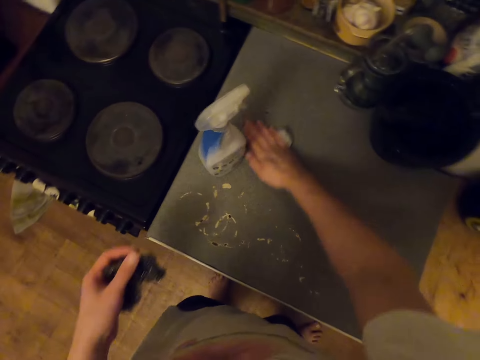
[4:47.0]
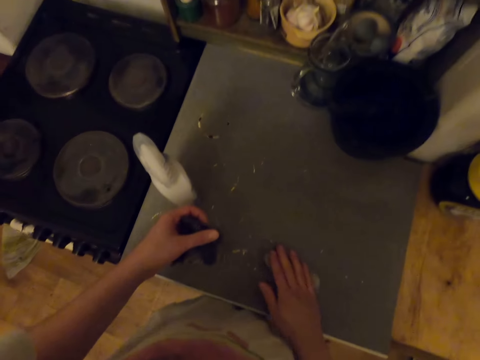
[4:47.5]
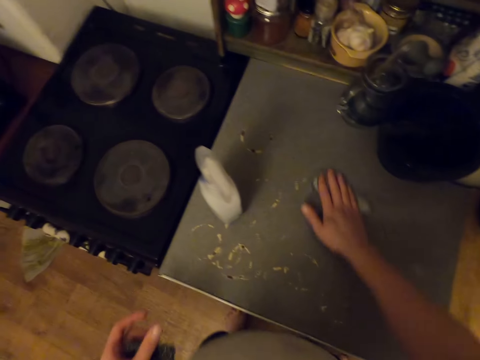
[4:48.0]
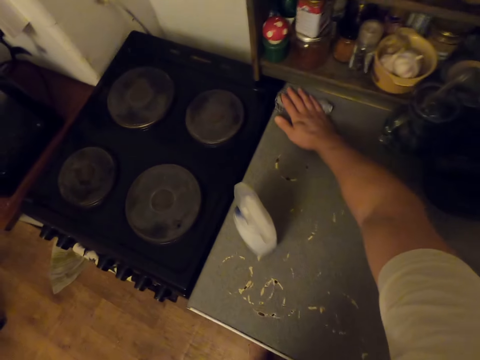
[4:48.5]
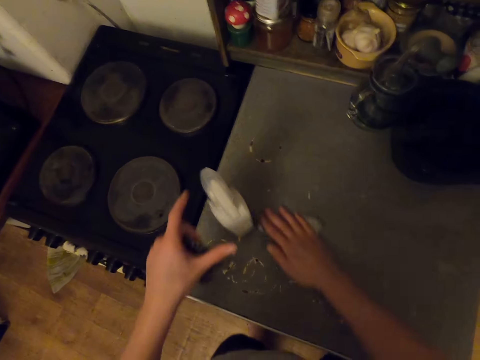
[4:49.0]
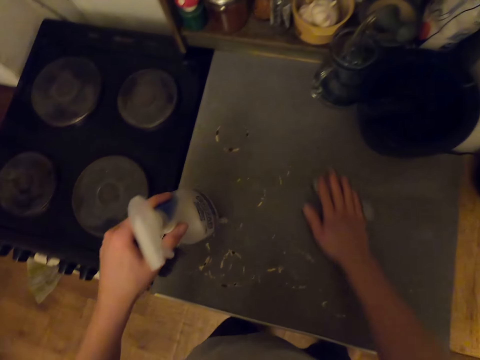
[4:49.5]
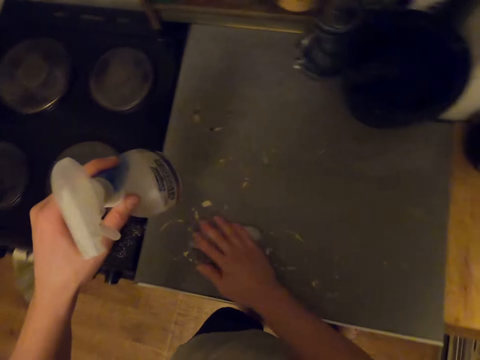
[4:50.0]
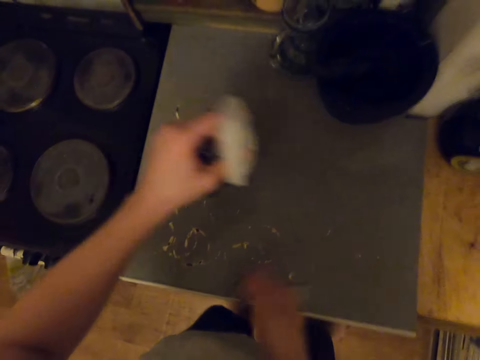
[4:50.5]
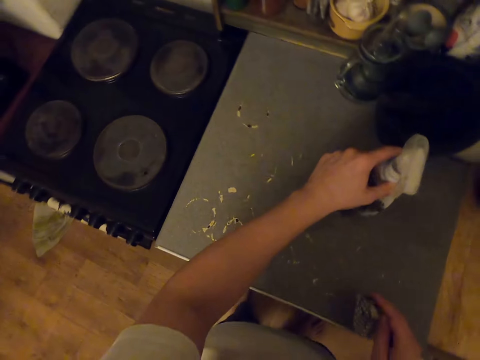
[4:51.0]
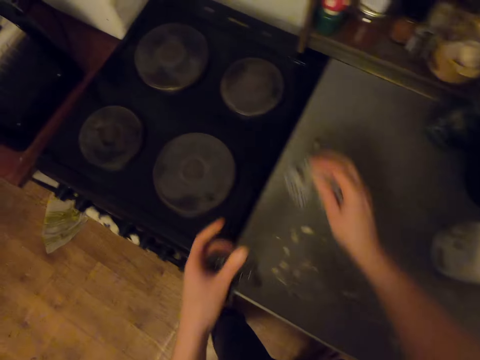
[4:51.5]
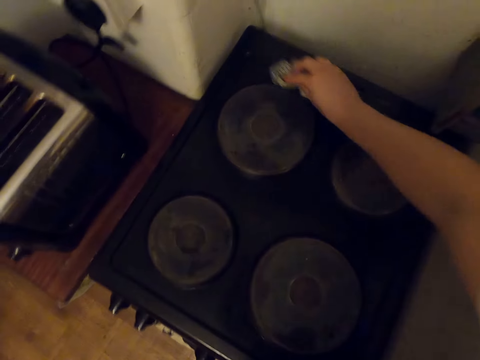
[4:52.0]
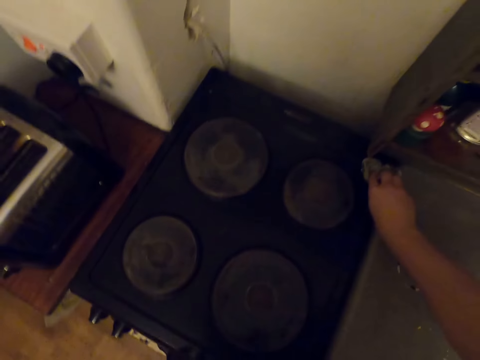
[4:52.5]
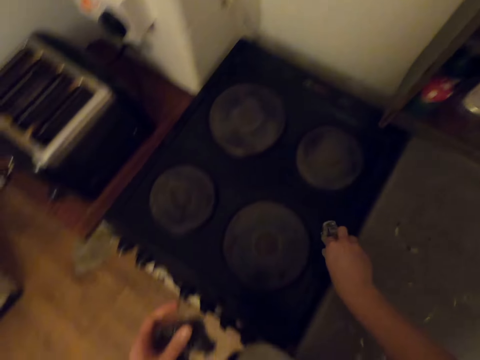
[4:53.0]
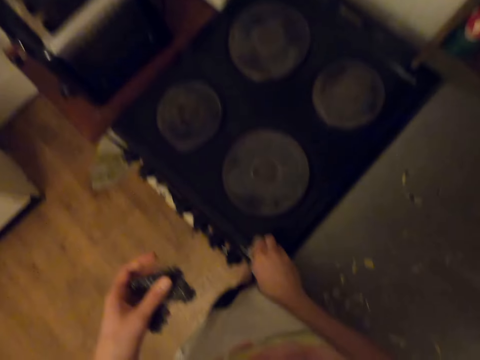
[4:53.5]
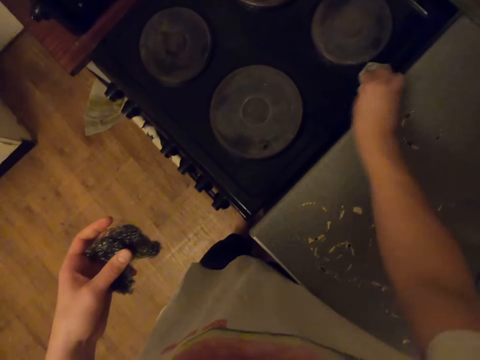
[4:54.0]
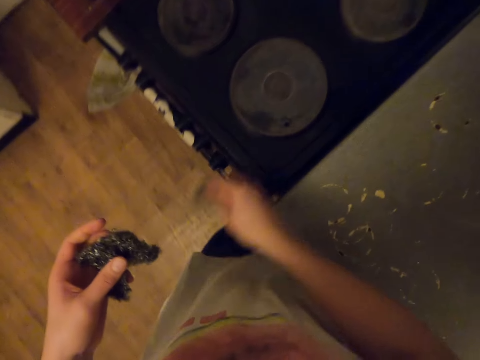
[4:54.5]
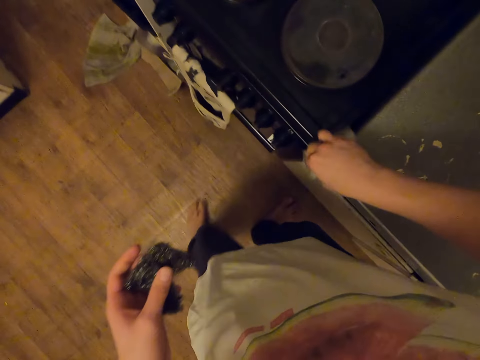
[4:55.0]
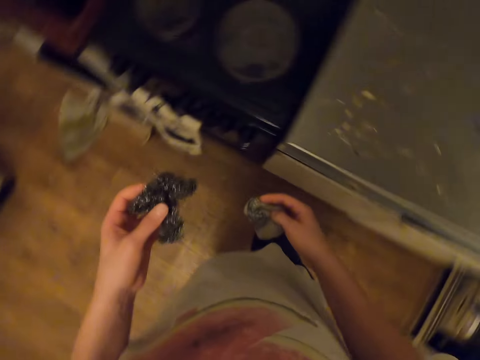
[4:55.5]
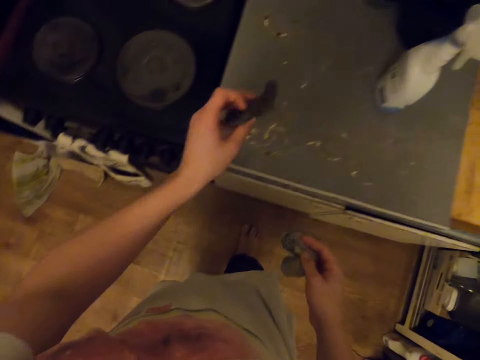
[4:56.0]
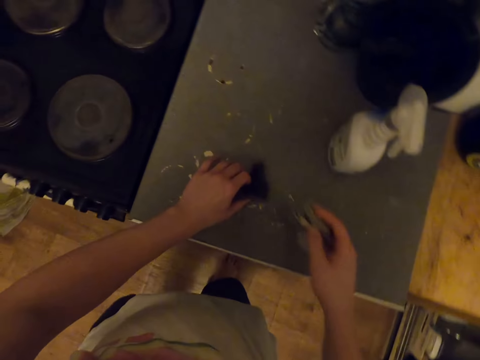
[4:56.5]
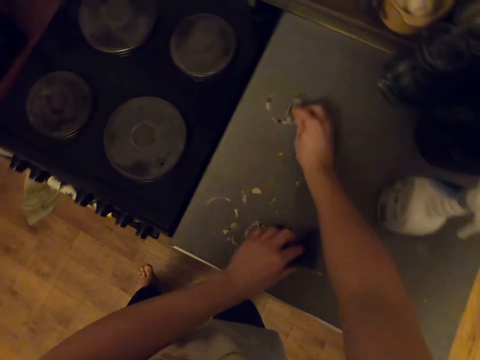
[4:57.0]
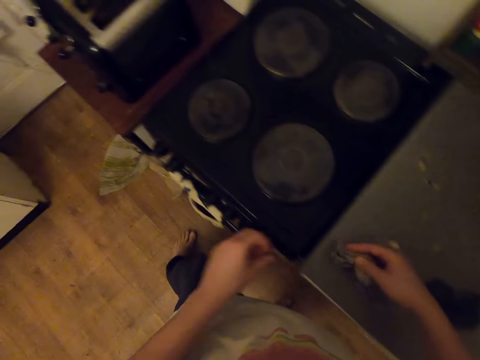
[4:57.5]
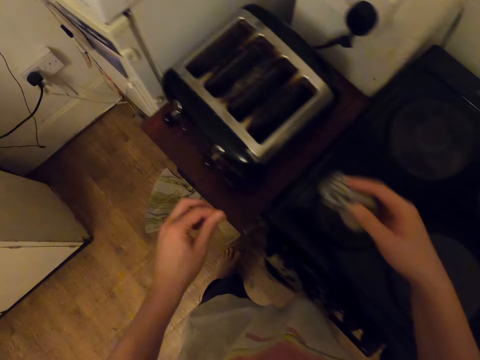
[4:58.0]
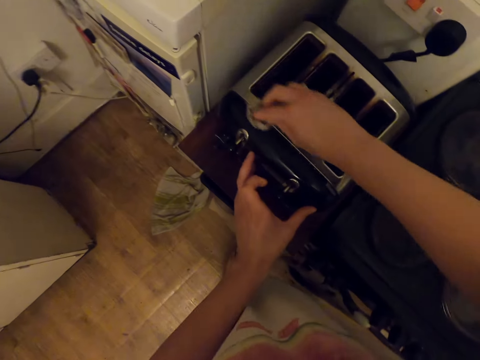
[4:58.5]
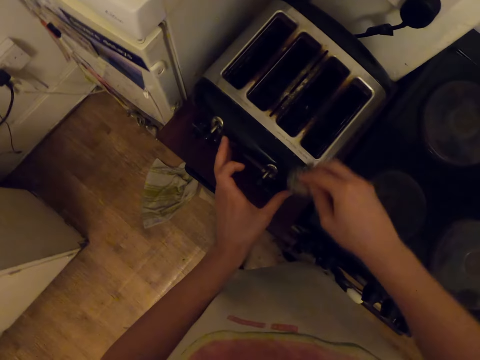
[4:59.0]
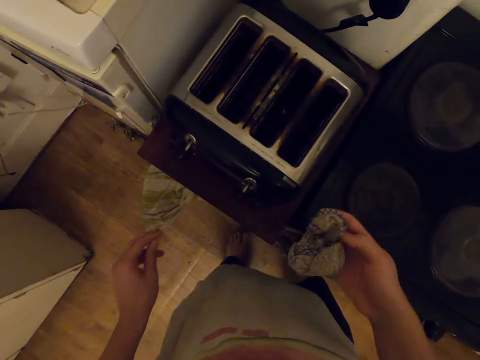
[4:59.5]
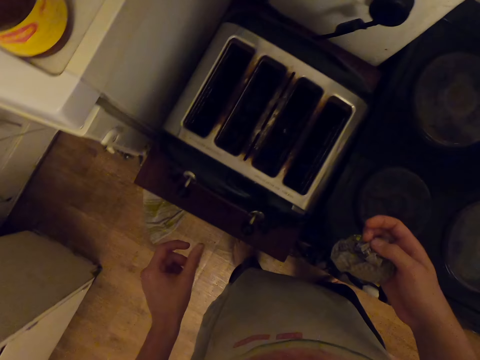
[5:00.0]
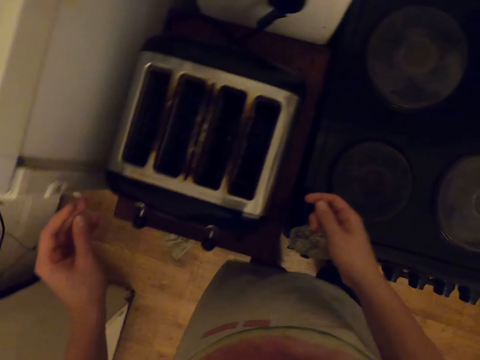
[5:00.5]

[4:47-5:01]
The camera wearer picks the window rinse from the table. They clean a work top. They put the window rinse on the table. They clean the oven with a towel. They drop a cloth. They clean the table with the towel. They drop the cloth. They clean the bread roaster with the towel.

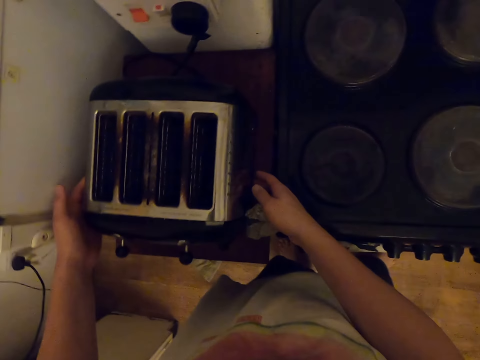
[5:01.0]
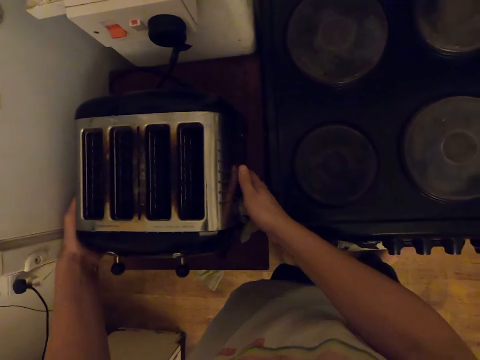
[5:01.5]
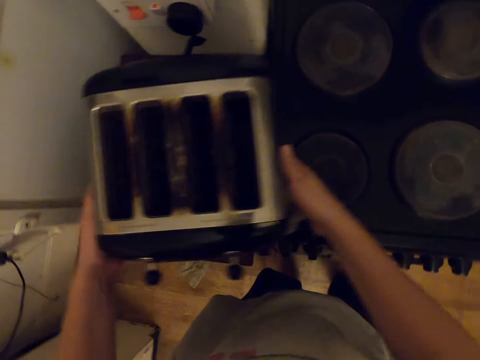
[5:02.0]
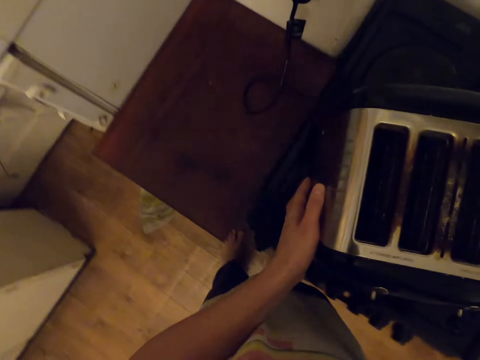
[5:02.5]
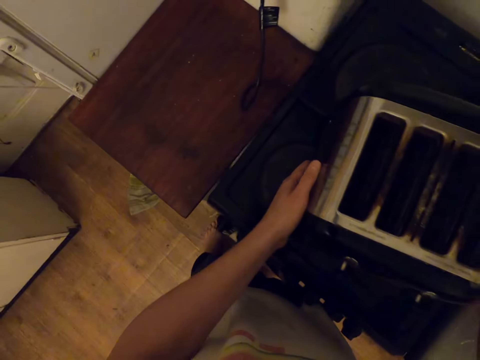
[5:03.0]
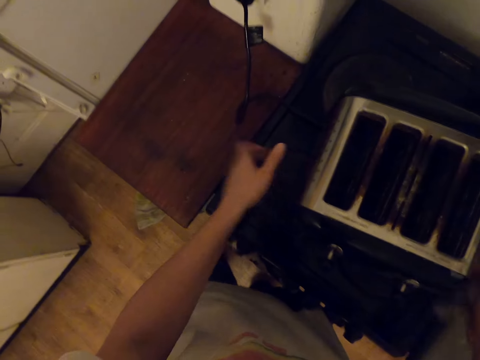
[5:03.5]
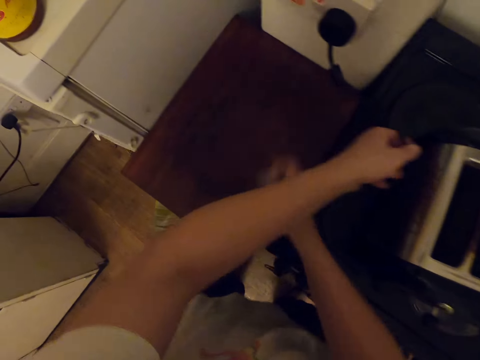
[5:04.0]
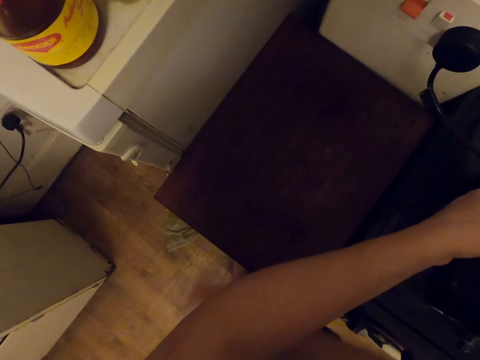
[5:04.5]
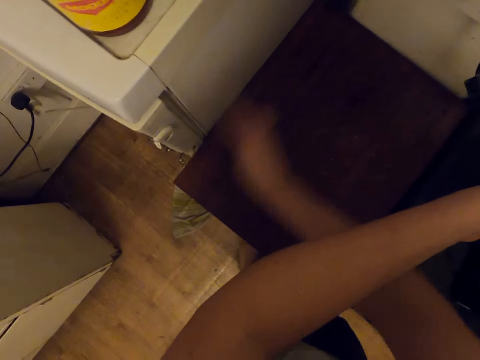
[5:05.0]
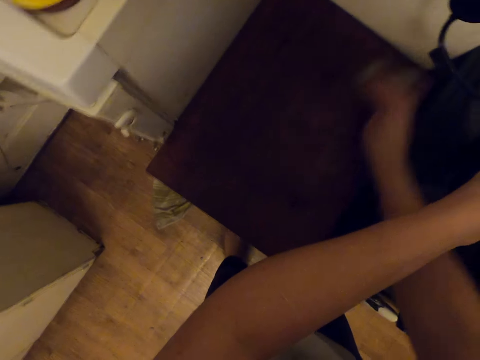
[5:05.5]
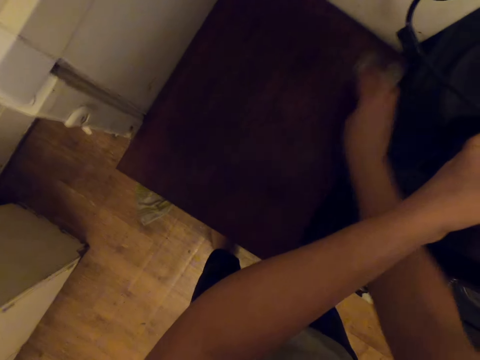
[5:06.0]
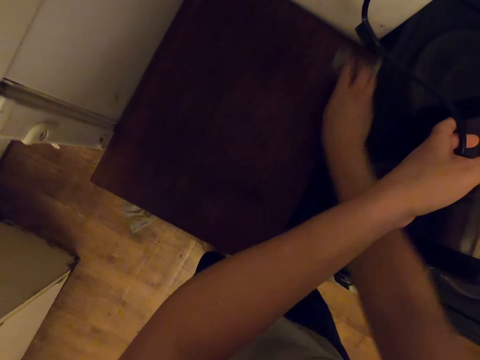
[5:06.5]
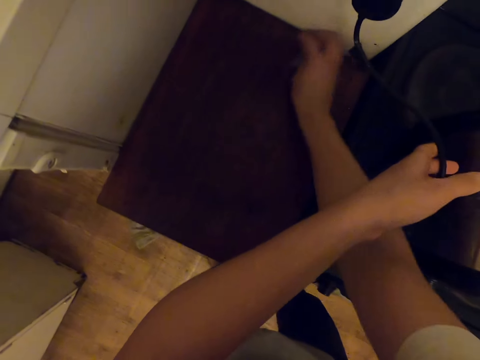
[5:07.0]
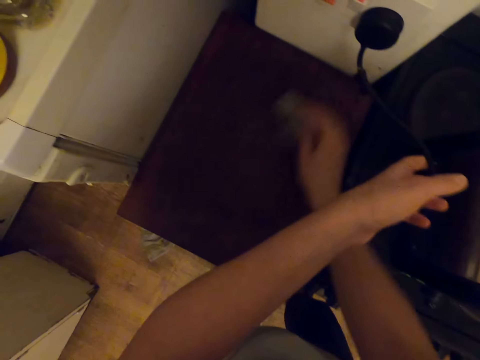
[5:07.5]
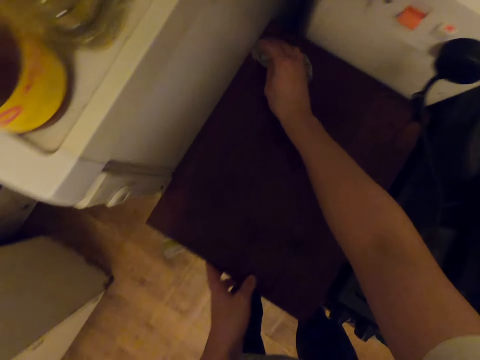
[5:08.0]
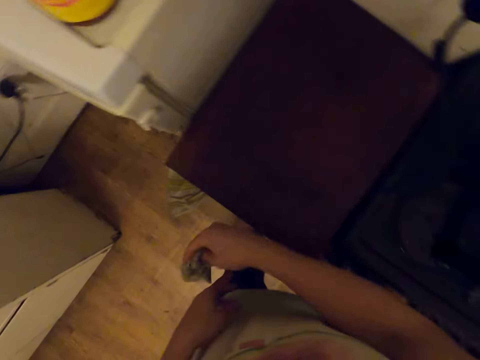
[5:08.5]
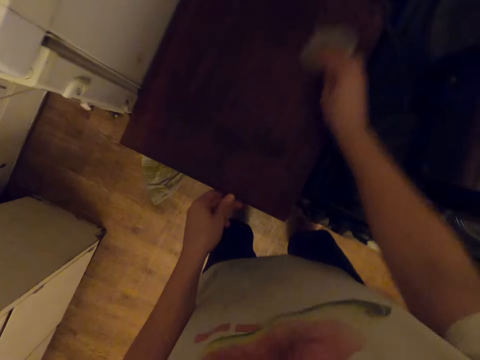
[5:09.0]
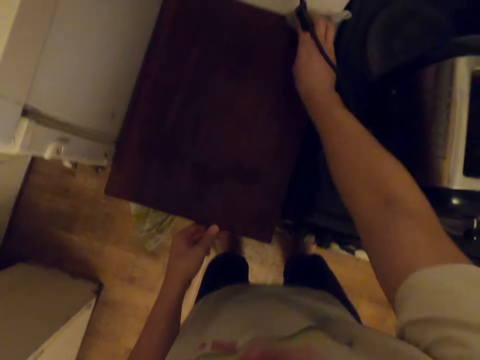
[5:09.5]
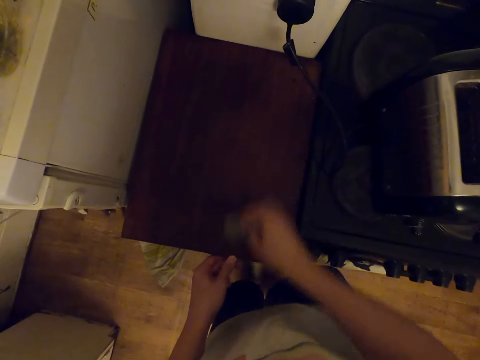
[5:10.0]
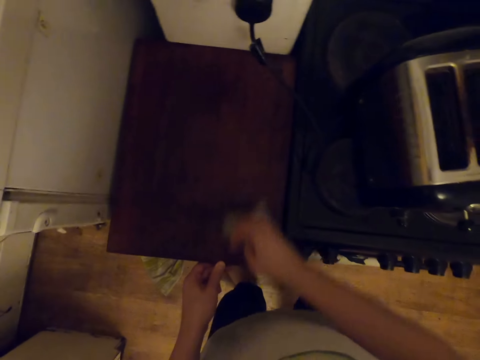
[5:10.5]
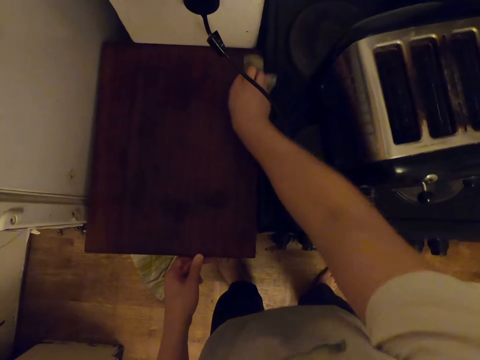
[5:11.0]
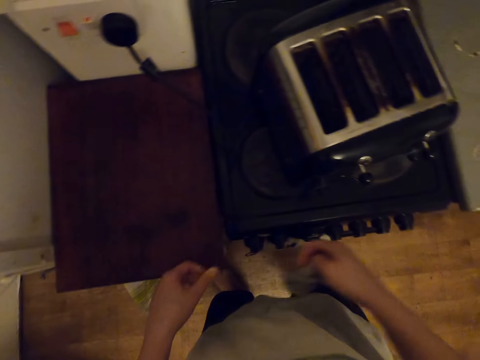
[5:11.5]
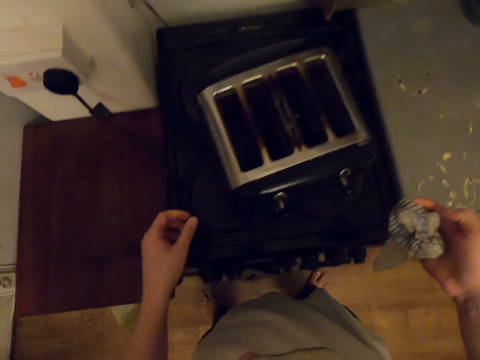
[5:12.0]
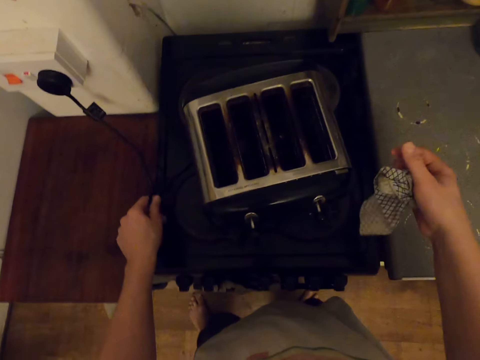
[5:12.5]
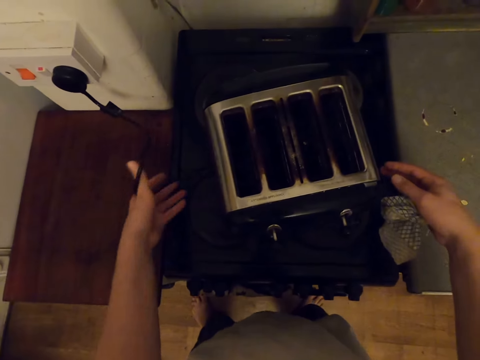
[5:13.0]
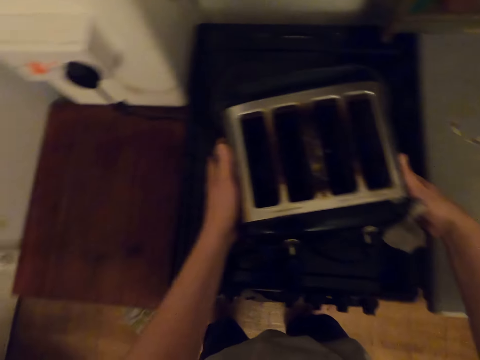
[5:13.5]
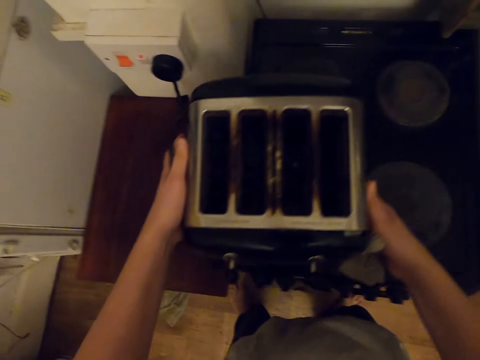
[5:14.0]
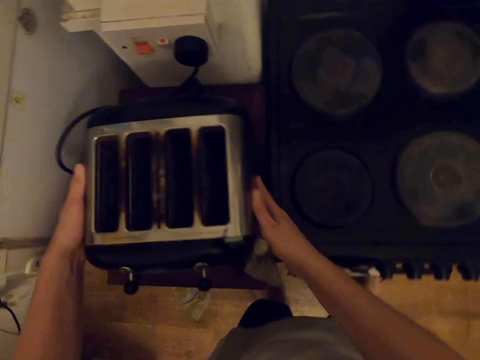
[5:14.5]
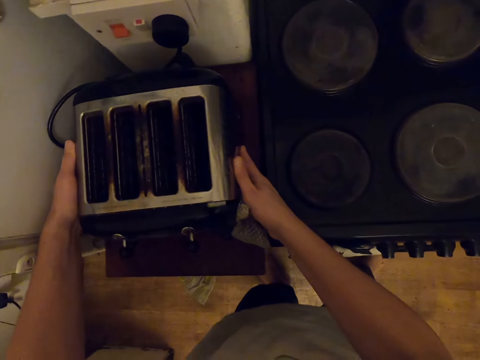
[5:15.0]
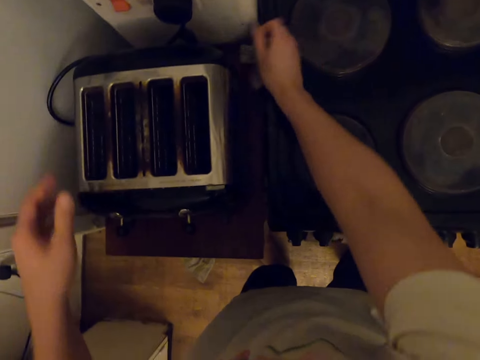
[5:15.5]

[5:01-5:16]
The camera wearer picks a toaster. They put the bread roaster on top of the oven. They hold a cable. They clean the table with a towel. They hold the cable. They pick the toaster and drop the toaster.
